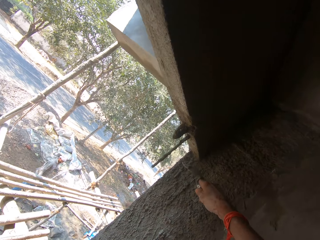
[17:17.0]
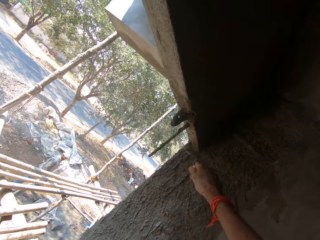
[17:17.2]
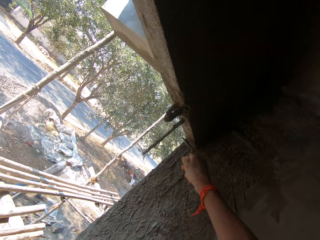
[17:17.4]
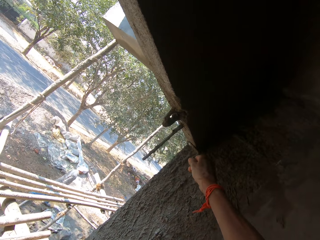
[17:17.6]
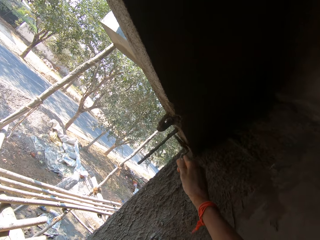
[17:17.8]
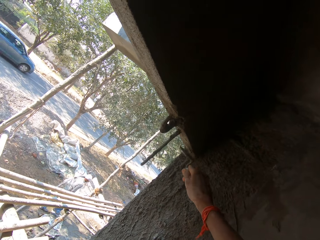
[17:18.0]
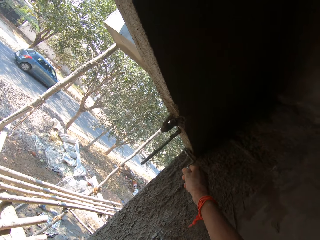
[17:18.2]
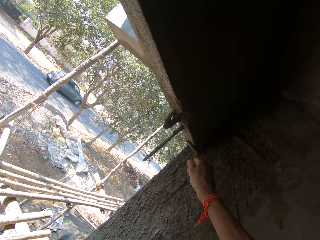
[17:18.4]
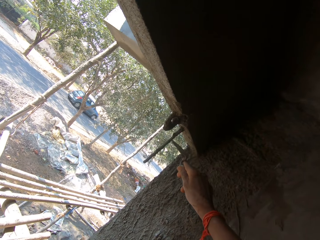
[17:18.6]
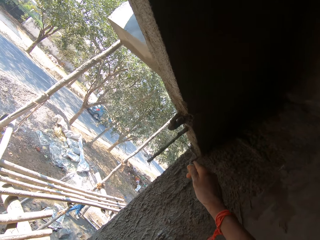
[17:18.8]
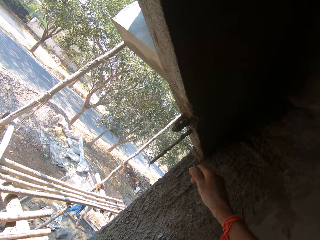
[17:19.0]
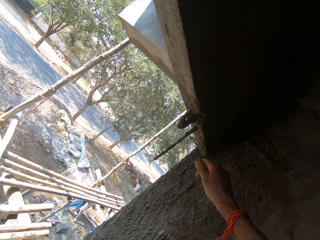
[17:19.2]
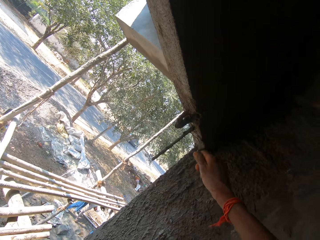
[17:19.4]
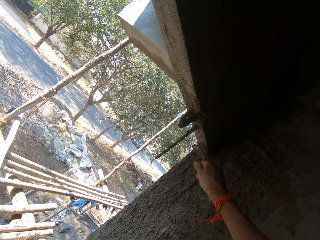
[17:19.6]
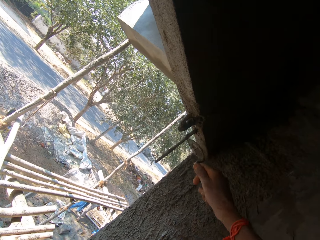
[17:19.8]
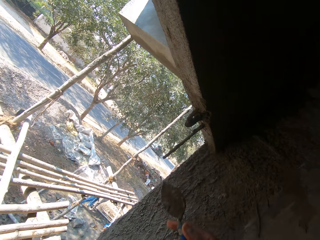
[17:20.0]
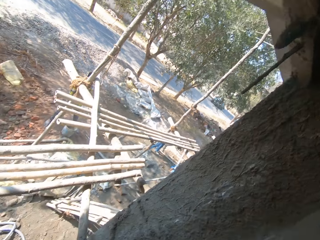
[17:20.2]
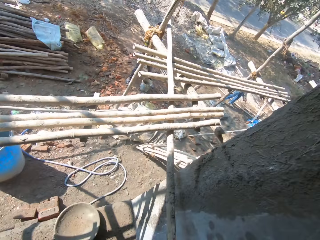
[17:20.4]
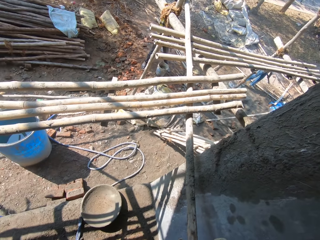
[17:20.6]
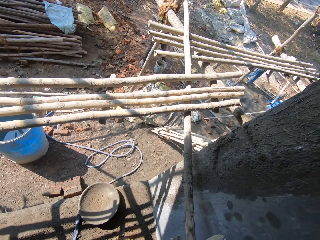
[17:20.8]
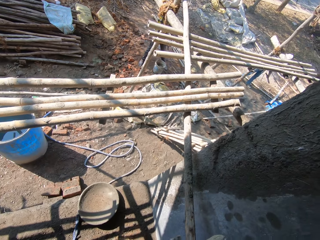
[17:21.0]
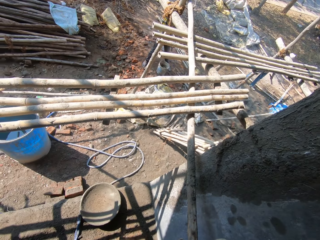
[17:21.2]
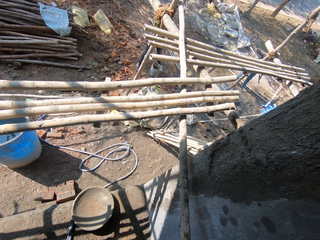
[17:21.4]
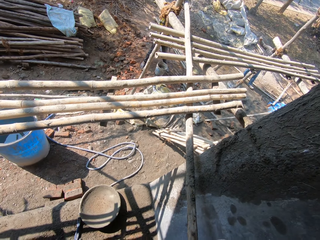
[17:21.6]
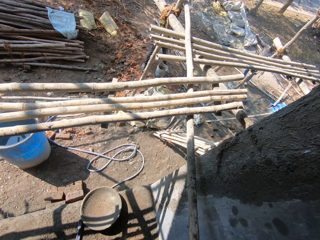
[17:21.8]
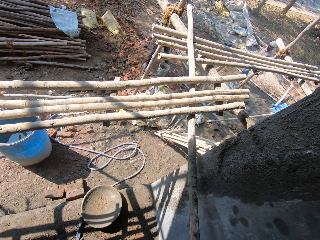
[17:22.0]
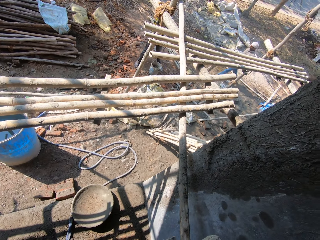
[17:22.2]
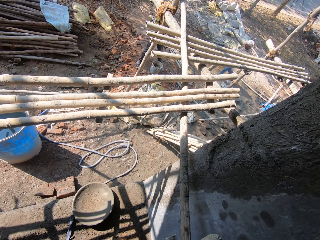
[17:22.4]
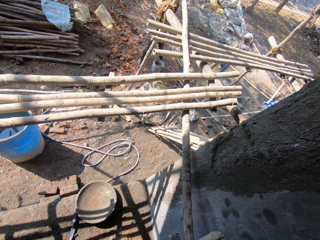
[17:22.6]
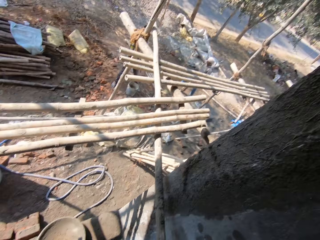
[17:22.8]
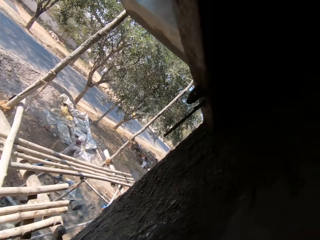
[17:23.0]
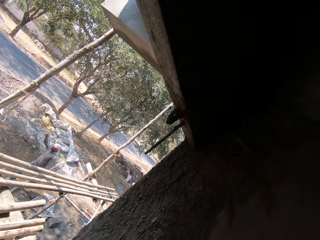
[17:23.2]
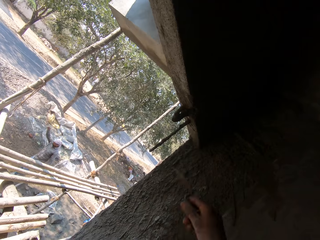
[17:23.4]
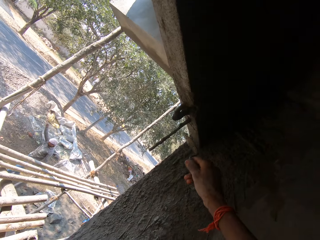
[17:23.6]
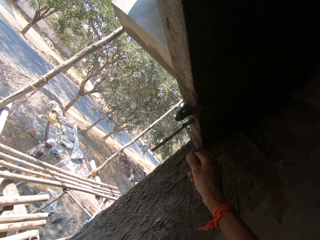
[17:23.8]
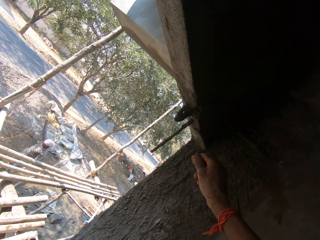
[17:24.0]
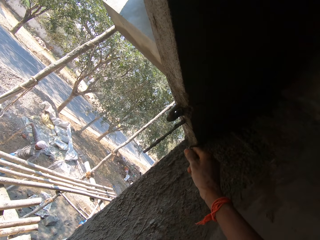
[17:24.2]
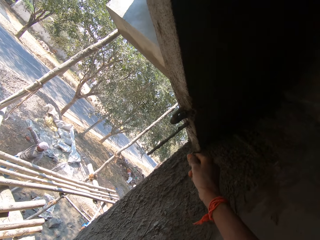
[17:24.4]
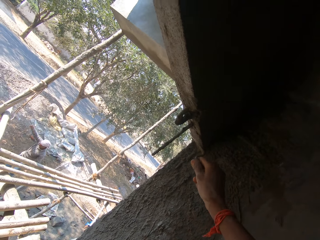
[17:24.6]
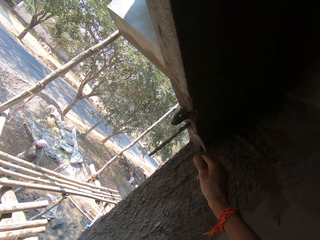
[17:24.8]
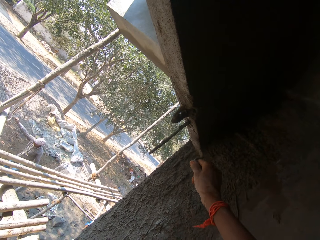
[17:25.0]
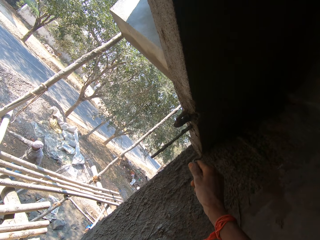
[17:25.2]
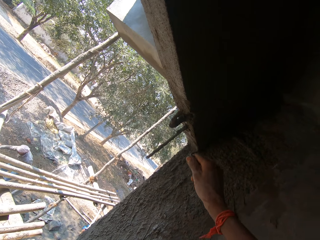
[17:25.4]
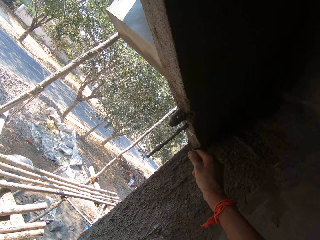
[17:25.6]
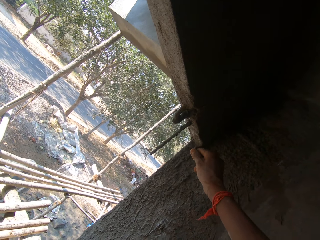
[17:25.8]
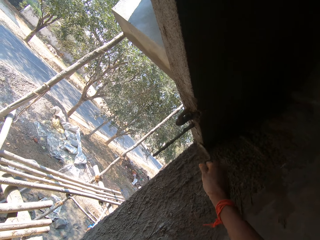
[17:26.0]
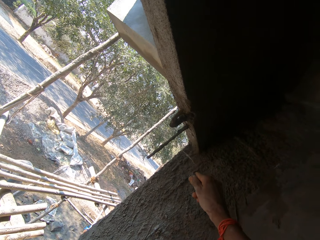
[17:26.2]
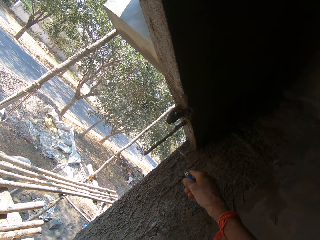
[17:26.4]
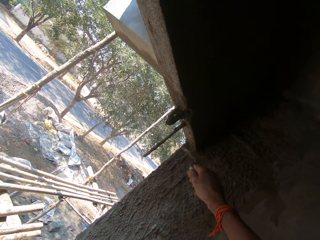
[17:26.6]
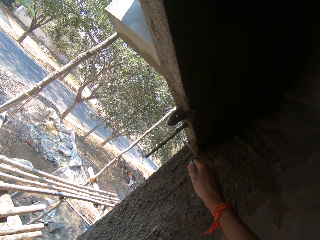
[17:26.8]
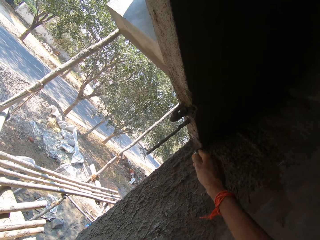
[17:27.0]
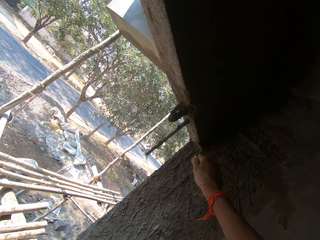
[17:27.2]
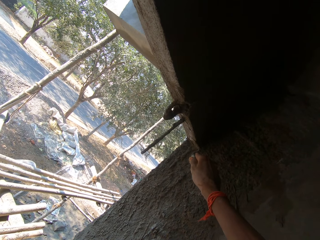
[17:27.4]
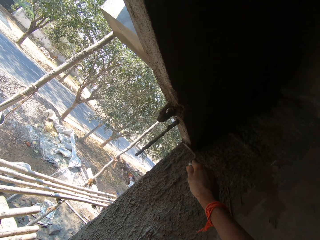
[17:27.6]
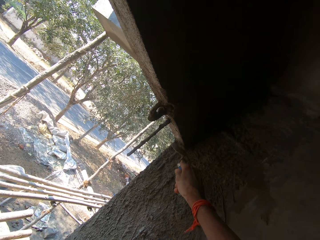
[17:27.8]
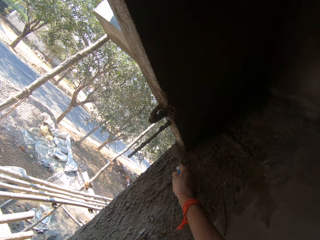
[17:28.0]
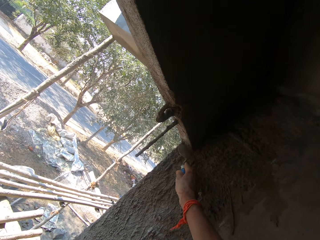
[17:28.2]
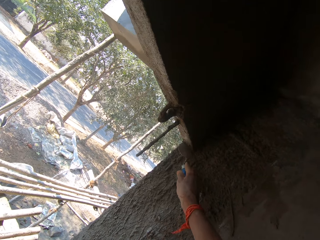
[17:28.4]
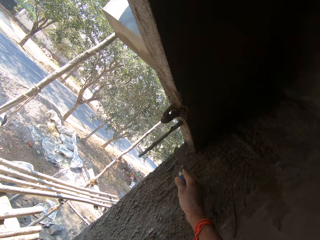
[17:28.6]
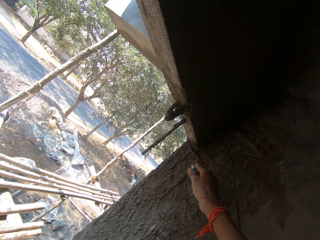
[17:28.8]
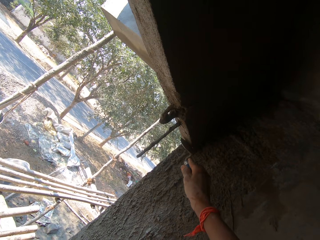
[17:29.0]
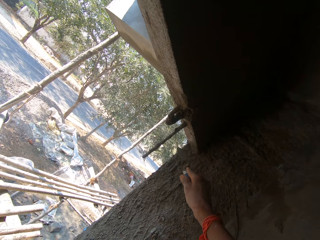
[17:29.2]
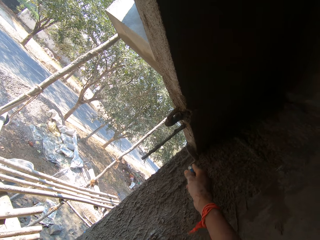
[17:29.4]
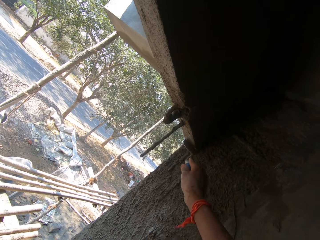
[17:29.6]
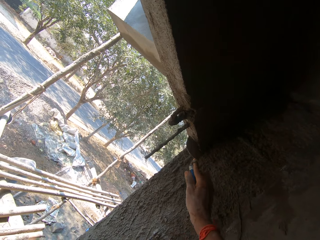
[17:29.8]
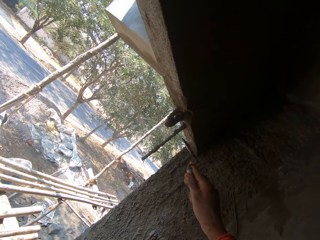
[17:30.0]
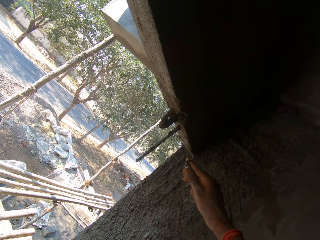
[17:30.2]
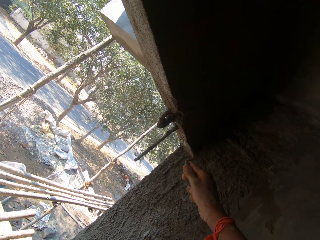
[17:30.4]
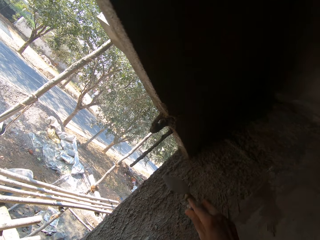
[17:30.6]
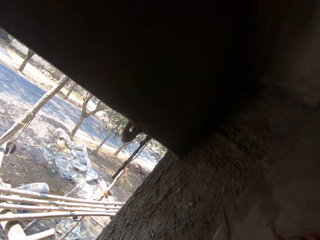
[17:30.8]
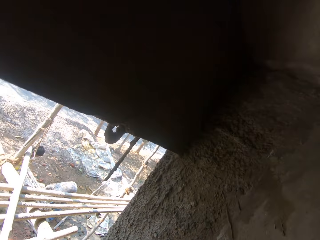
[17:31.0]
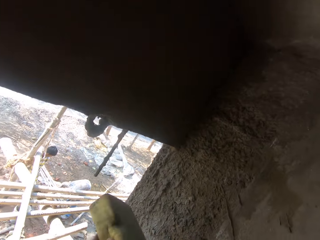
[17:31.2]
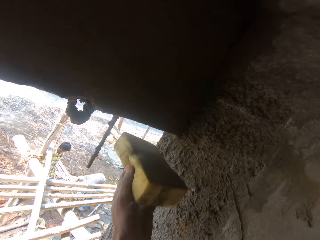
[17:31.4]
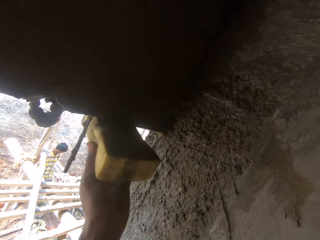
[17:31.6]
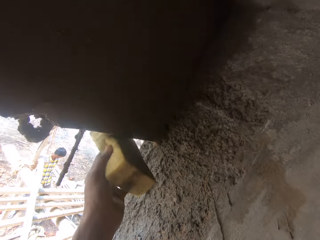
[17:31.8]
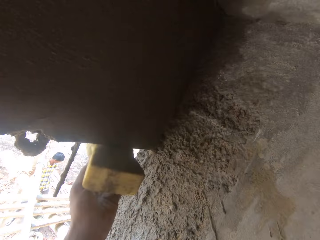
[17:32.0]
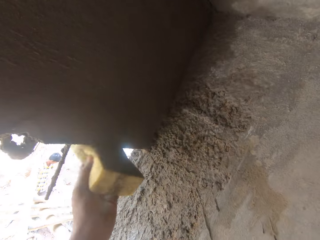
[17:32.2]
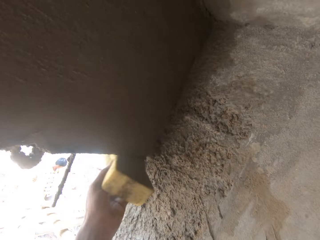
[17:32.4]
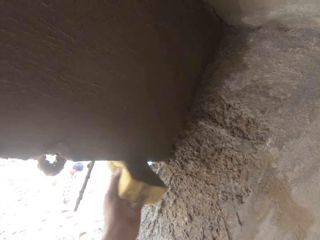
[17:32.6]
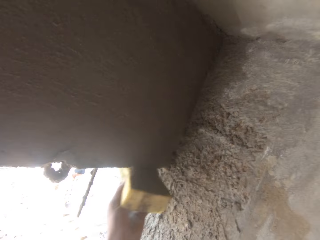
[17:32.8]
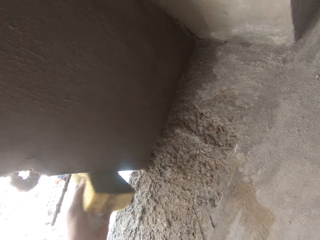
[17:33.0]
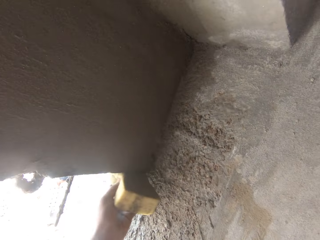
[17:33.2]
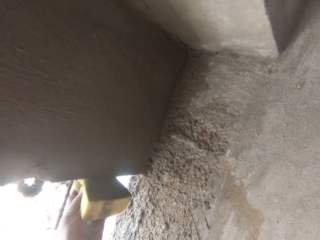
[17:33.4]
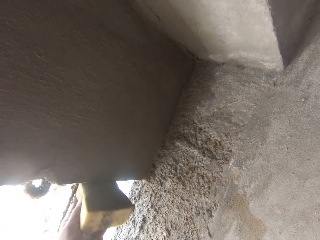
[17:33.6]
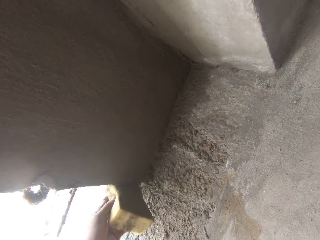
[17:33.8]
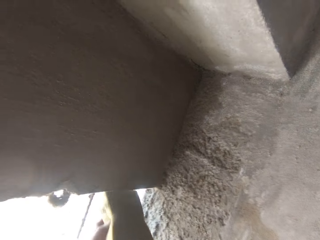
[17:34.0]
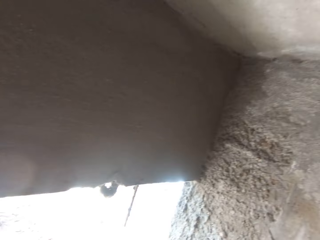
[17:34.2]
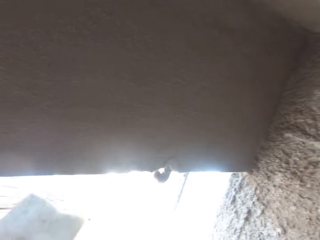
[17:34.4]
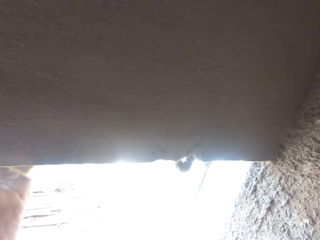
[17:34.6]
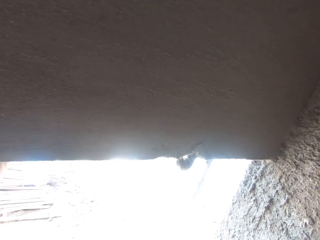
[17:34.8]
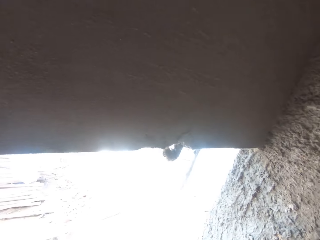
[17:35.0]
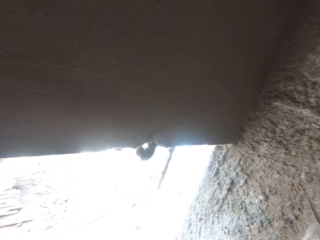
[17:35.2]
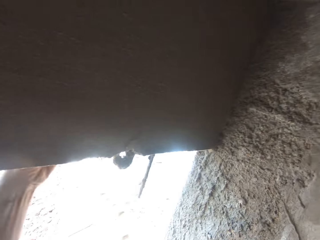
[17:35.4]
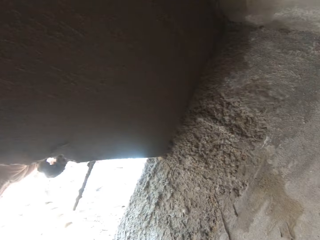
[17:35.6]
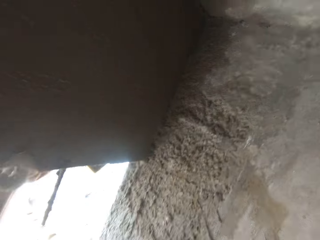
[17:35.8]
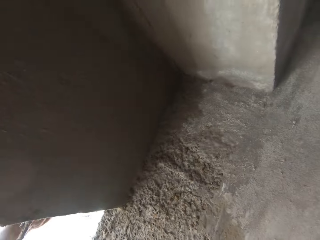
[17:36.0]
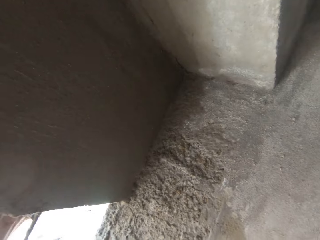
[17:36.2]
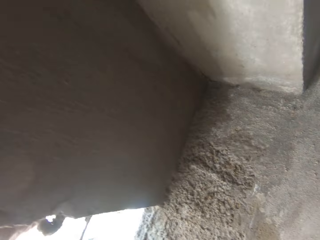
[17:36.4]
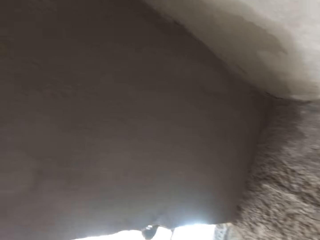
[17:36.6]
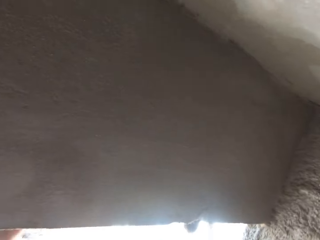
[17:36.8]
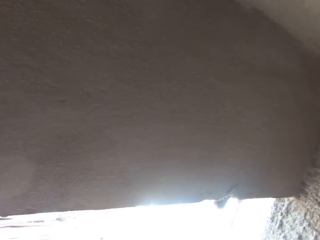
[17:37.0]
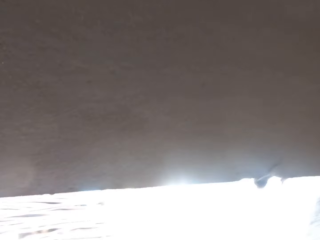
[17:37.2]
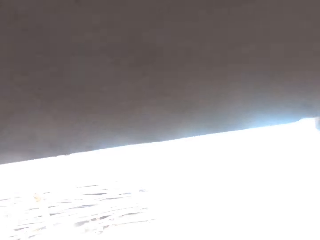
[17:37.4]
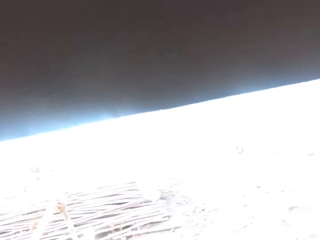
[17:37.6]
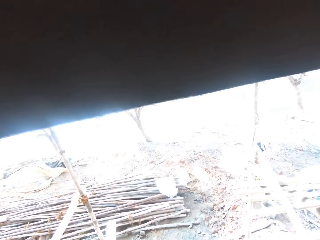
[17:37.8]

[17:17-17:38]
A man picks up a rope from the ground with his right hand. The camera wearer withdraws his right hand and looks around. He lifts his right hand. He plasters cement on the wall with the trowel in his right hand. The man drops the rope on the ground with his right hand. The camera wearer lifts the sponge with his left hand. He withdraws his right hand. He rubs the wall with the foam in his left hand. He withdraws his left hand. He uses the sponge on the outside of the wall.
